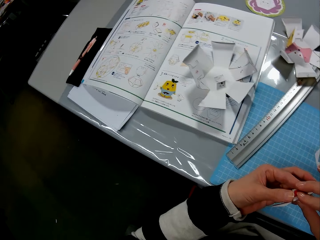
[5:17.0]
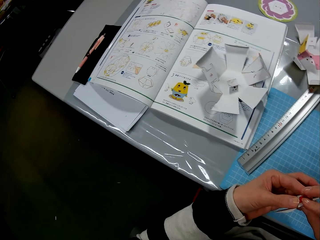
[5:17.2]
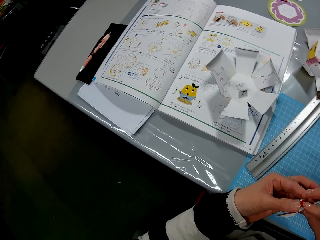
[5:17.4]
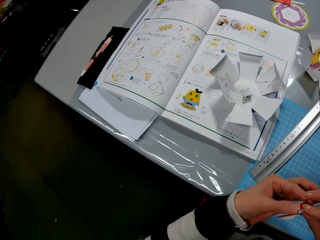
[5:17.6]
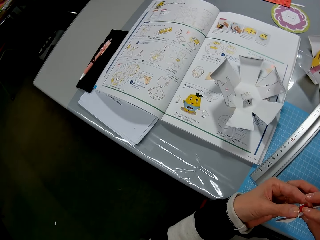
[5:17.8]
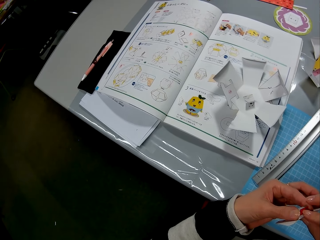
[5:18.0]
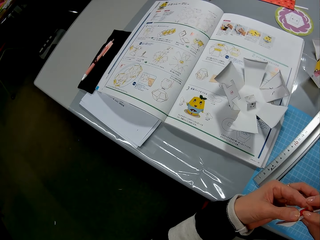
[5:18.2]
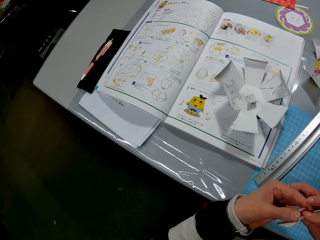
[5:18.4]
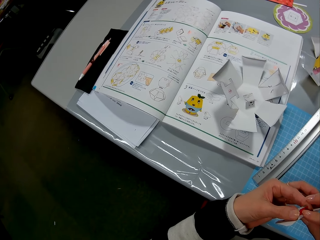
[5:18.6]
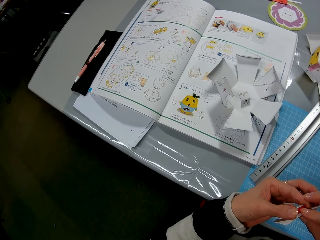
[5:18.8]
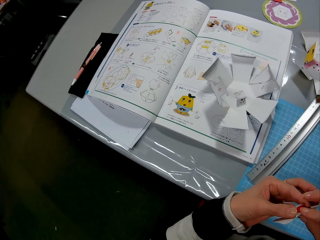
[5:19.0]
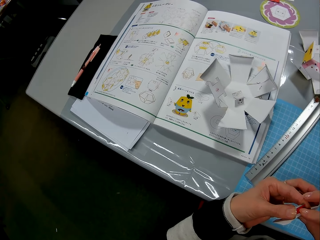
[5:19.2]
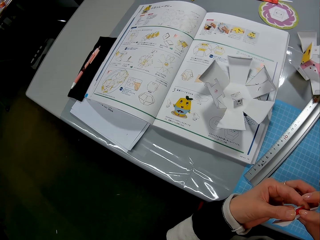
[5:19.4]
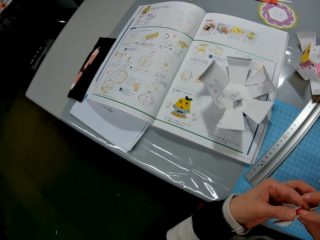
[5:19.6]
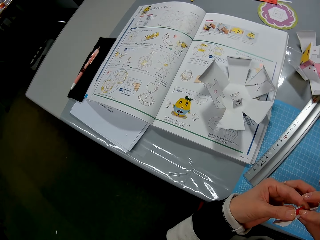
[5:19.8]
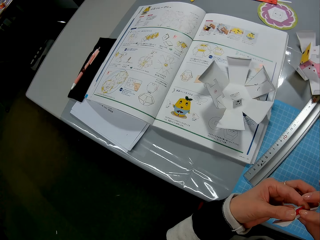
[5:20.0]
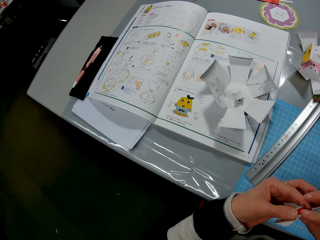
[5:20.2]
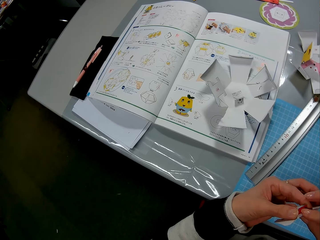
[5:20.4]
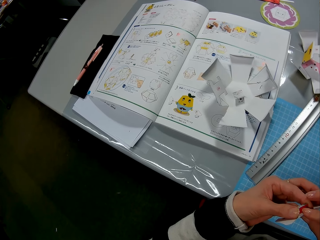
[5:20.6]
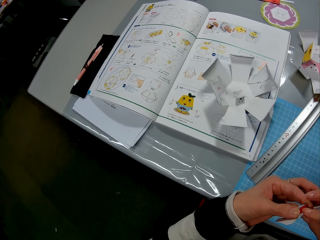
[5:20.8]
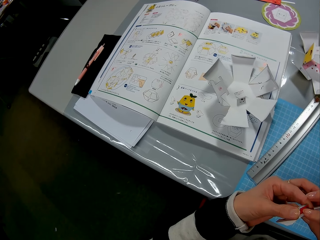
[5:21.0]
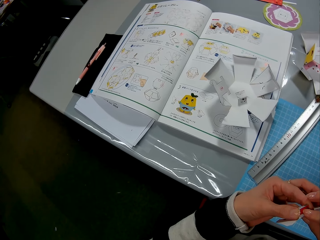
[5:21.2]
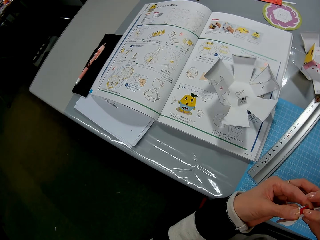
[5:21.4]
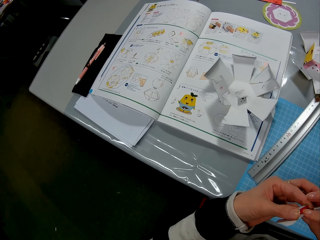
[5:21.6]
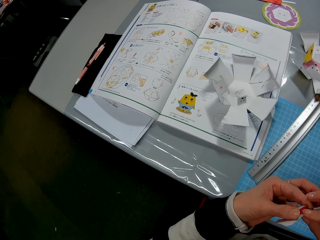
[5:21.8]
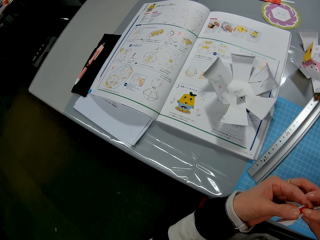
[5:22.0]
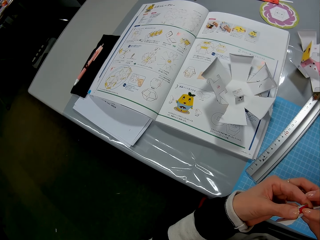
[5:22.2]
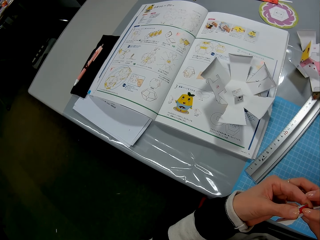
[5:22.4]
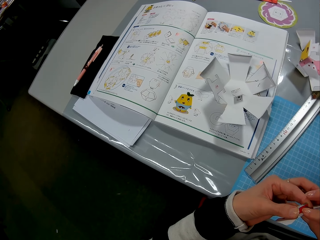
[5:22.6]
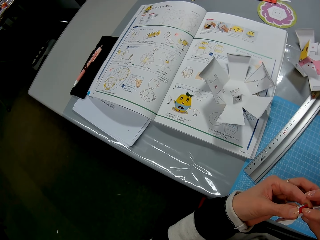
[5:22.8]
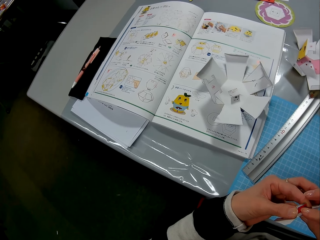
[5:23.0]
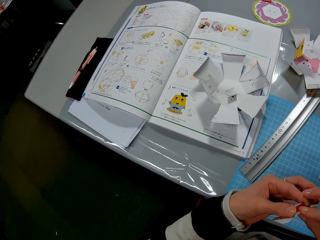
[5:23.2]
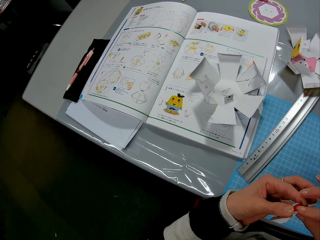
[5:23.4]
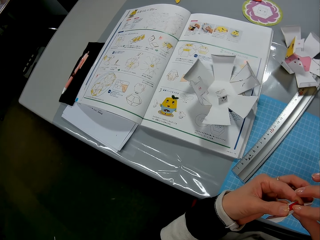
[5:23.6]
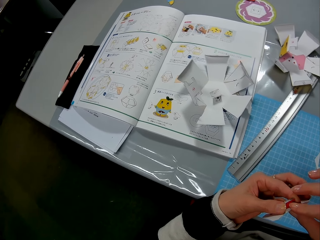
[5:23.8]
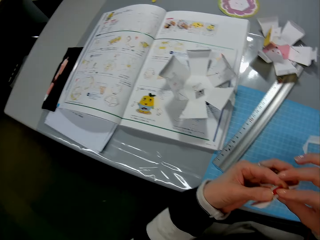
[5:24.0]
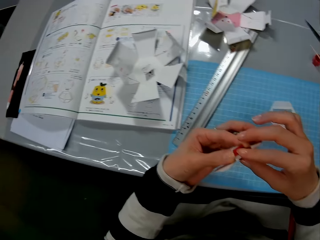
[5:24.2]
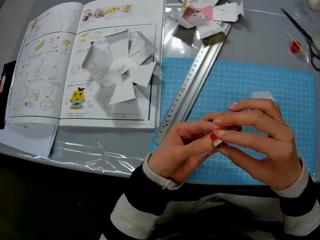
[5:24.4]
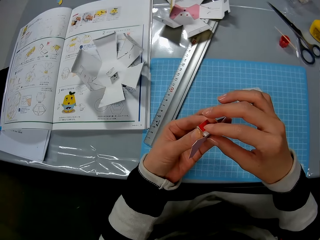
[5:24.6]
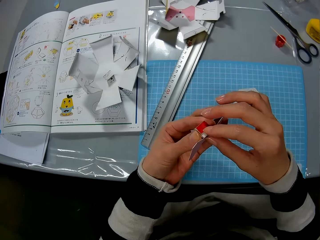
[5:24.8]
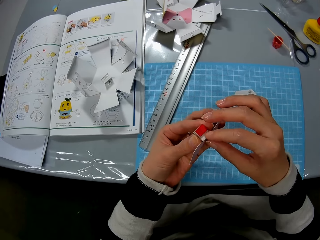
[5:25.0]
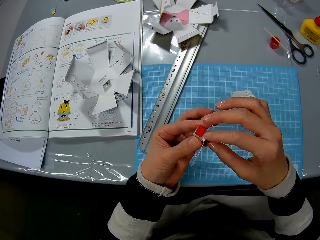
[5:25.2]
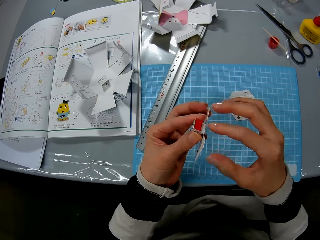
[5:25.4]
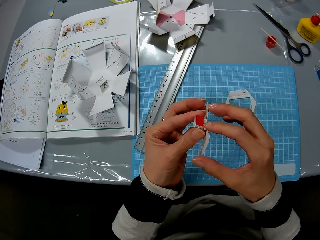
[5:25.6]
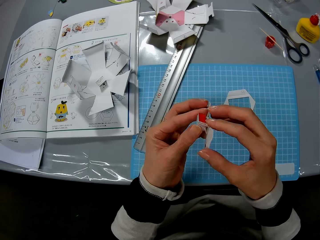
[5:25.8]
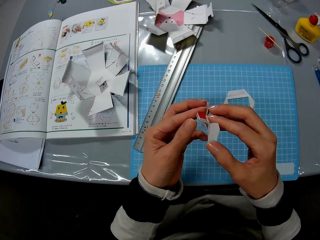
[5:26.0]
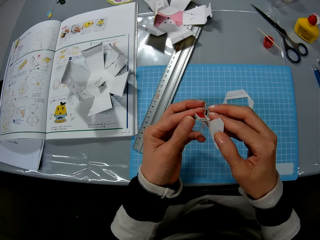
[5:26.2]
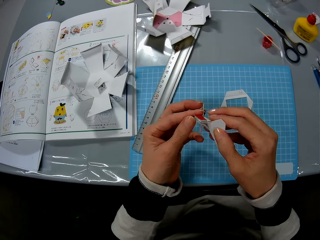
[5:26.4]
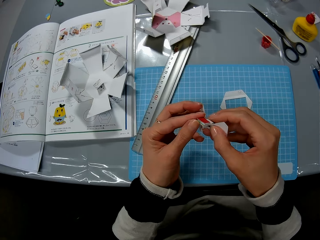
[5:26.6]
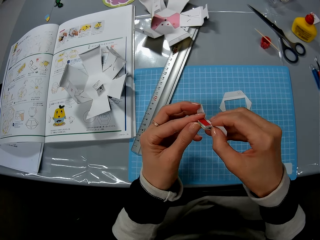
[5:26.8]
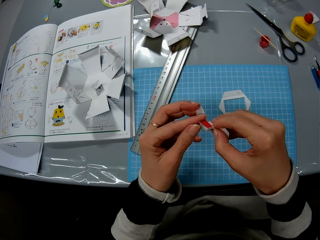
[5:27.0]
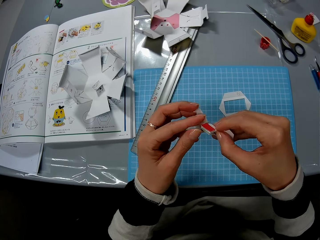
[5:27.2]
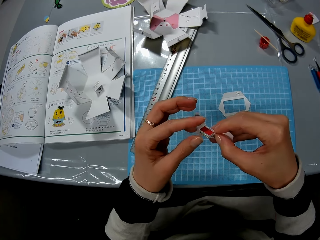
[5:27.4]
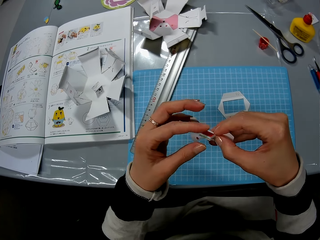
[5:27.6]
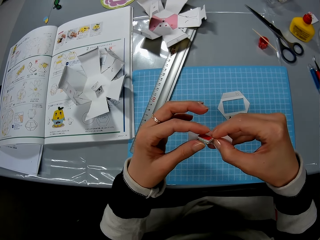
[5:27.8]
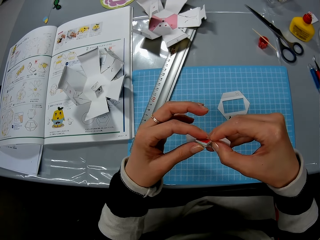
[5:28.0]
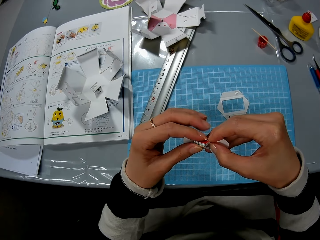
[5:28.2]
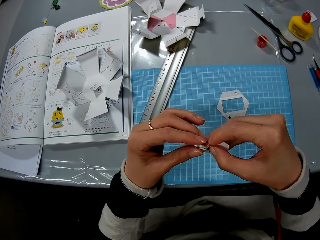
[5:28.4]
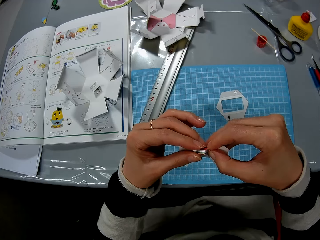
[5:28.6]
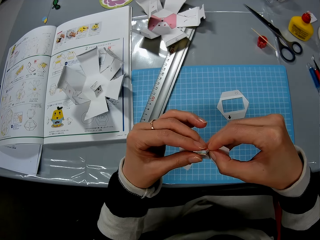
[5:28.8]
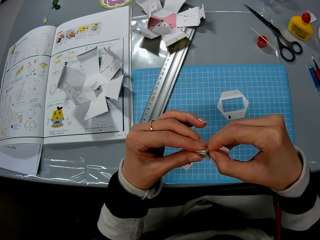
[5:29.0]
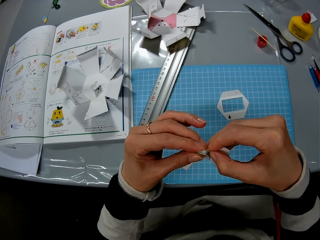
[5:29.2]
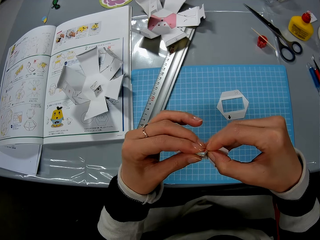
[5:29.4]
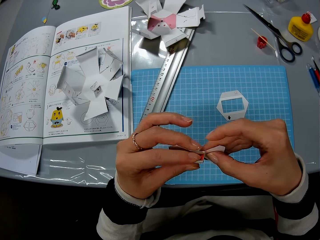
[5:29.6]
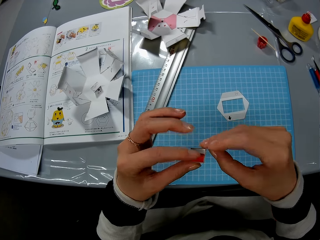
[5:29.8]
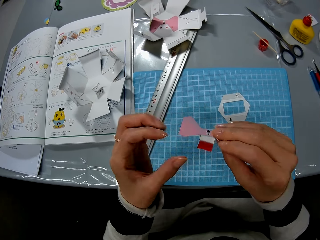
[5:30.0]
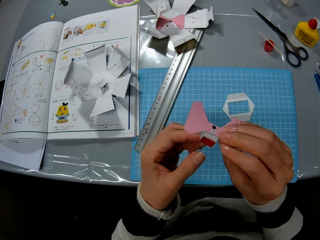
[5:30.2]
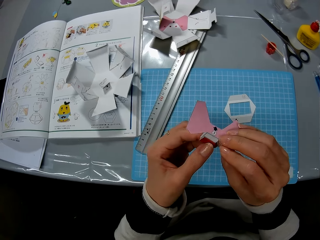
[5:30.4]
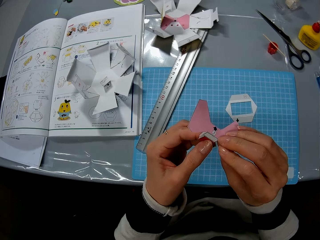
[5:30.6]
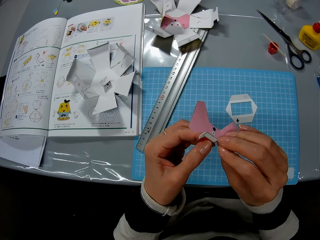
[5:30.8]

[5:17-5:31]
The camera wearer reads the book. They fix them together.

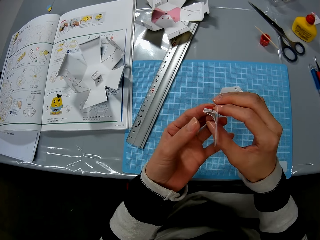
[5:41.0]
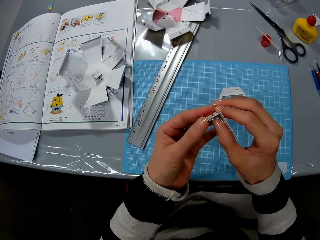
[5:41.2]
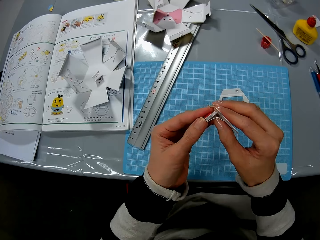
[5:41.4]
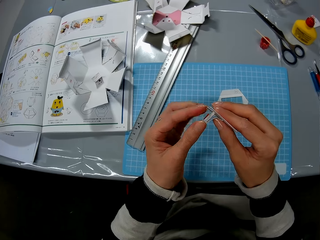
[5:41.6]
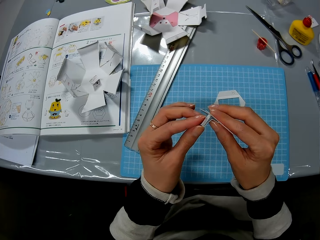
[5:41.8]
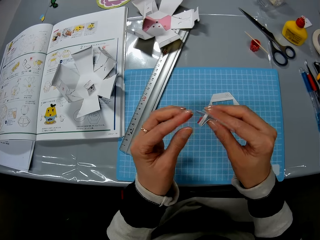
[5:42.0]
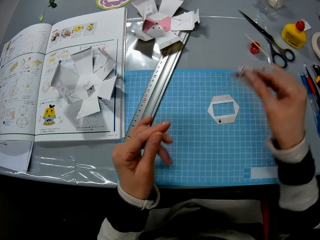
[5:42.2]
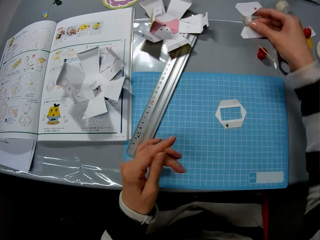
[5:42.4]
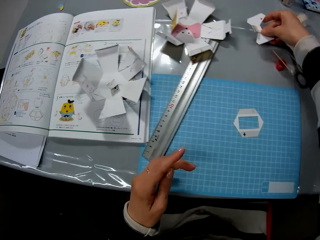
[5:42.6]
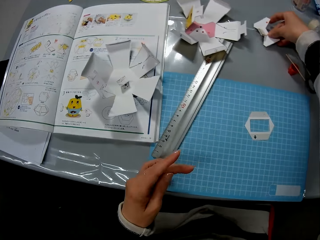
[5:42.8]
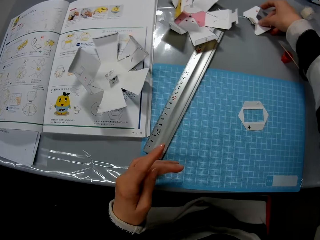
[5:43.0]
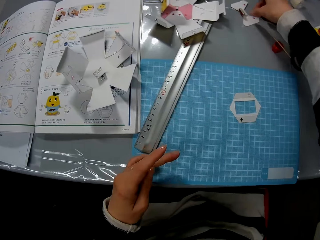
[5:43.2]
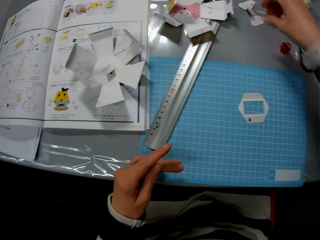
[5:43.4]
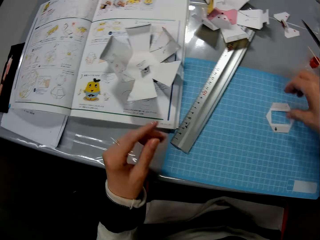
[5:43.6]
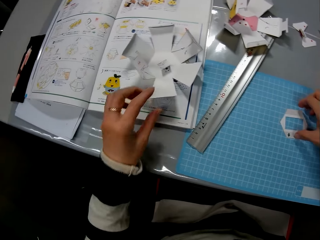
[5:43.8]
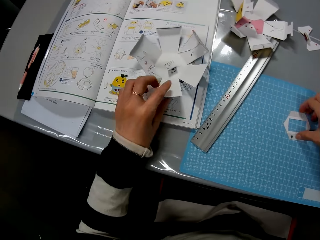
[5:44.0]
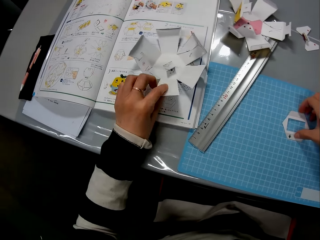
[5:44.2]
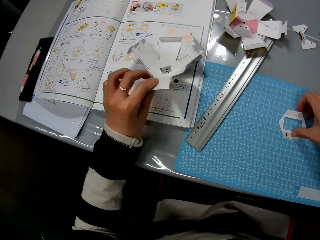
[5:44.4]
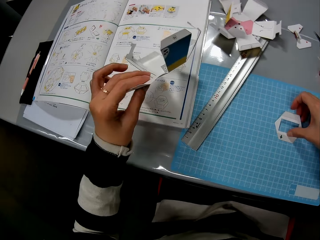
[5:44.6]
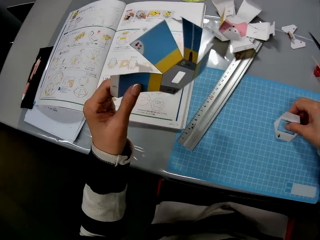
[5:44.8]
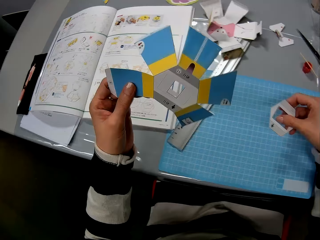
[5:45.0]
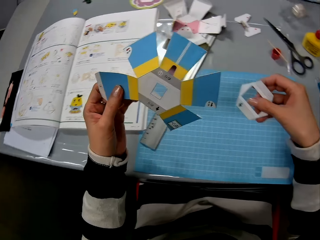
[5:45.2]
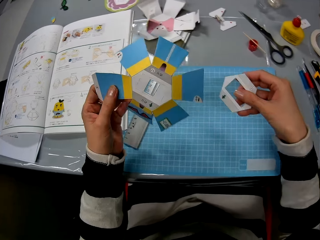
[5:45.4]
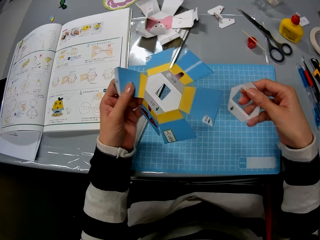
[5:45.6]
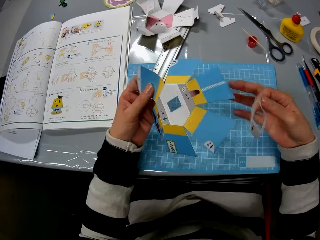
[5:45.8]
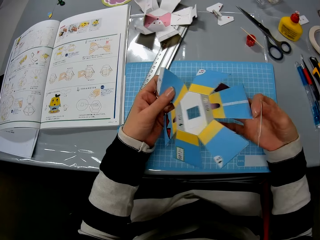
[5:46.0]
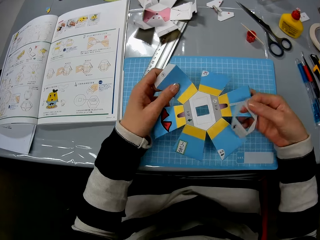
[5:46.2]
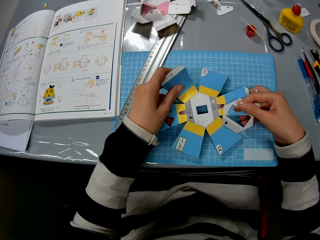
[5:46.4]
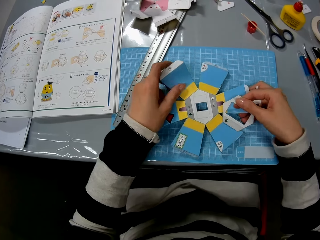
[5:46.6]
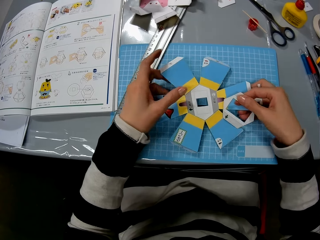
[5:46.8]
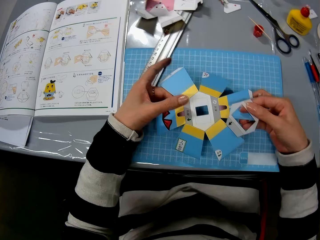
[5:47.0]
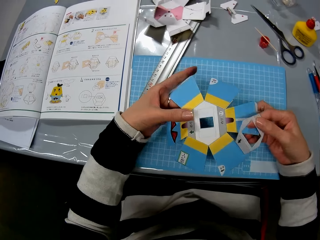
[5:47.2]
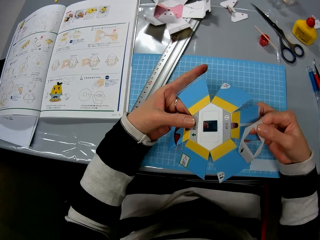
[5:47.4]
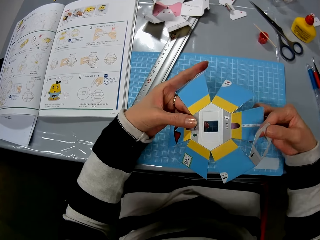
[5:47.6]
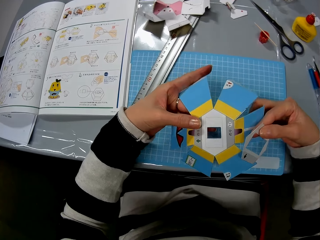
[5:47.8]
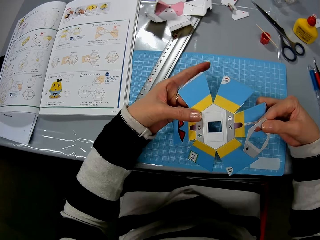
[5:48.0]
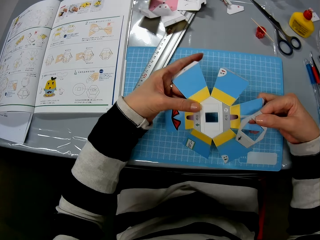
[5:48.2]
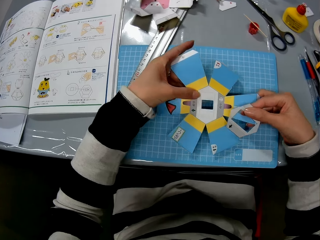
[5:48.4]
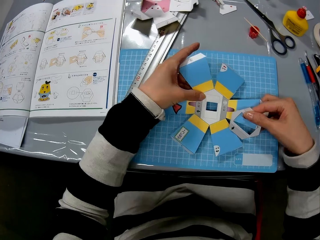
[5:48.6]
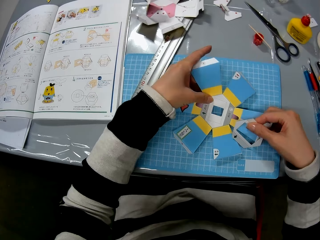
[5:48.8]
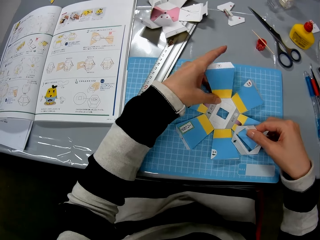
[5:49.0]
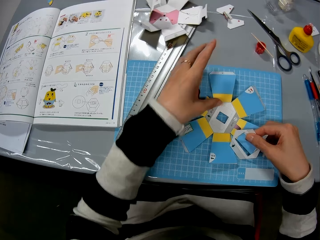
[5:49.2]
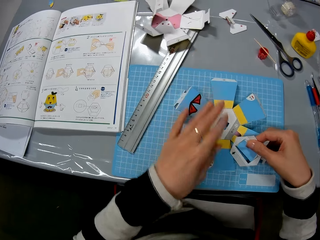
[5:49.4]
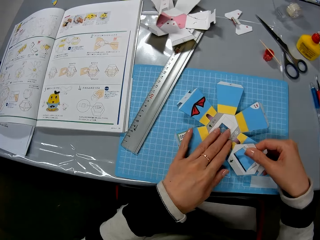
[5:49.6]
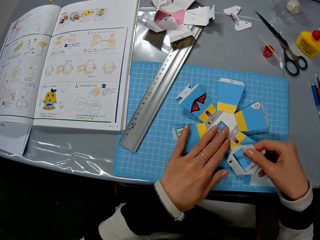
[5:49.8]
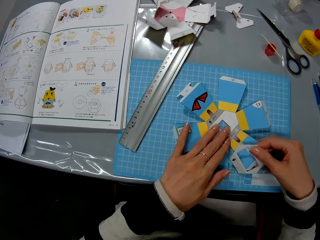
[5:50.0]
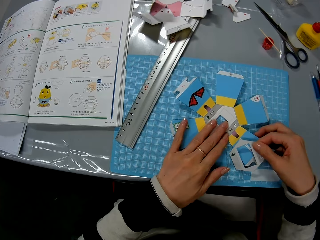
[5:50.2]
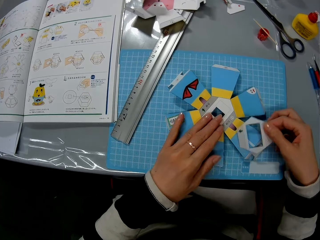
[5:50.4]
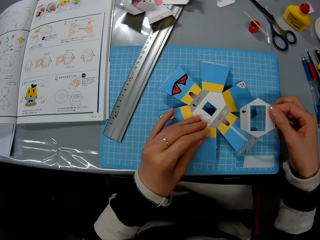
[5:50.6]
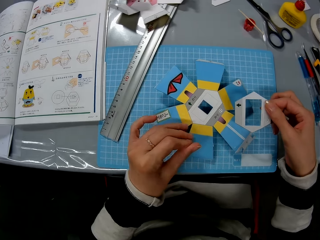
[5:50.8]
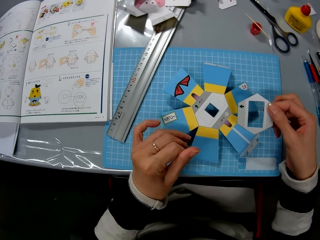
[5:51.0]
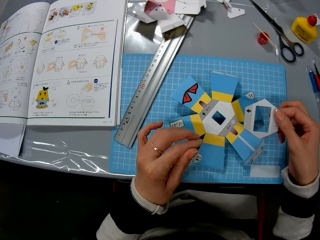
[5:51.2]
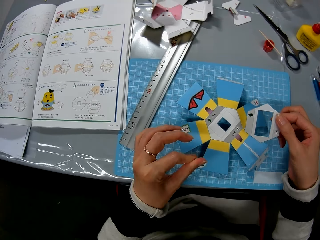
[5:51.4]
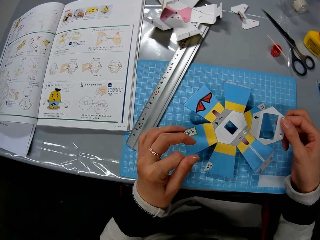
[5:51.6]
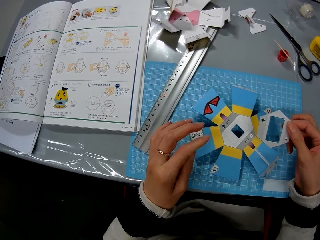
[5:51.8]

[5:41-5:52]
The camera wearer puts the piece of the decoration on the table. They pick up the paper craft from the table. They hold the decoration. They put the decoration on the cutting mat.
